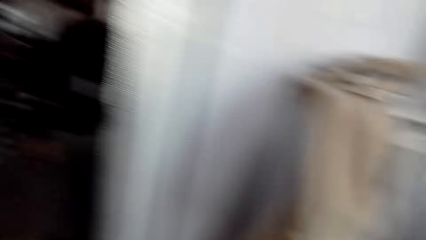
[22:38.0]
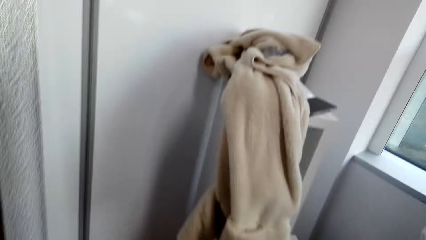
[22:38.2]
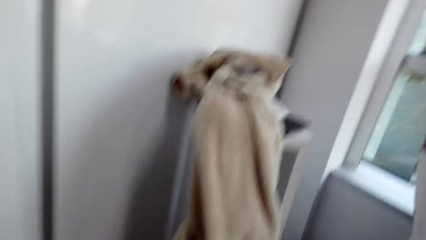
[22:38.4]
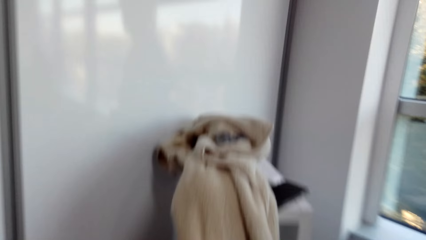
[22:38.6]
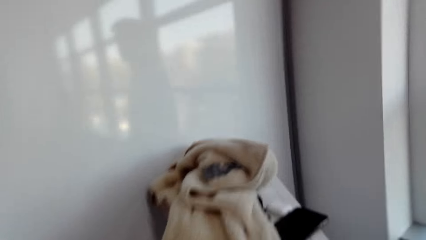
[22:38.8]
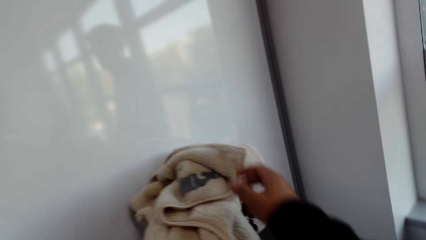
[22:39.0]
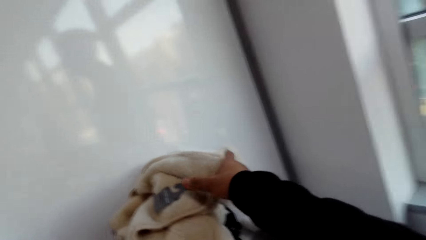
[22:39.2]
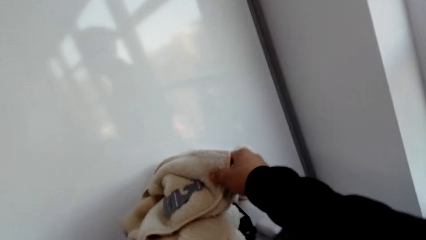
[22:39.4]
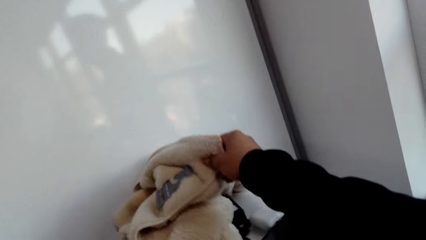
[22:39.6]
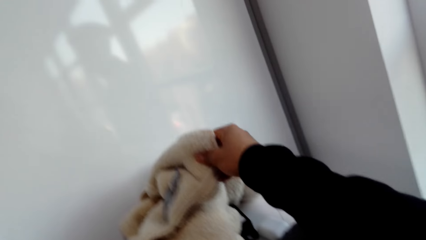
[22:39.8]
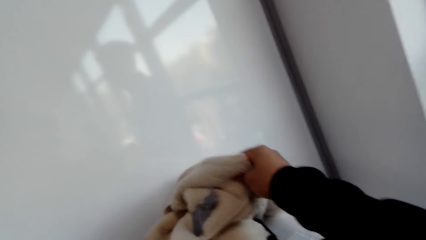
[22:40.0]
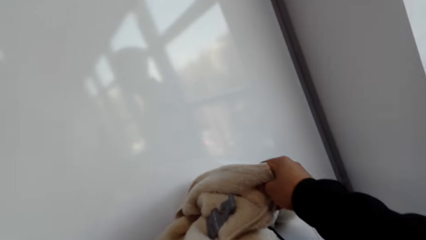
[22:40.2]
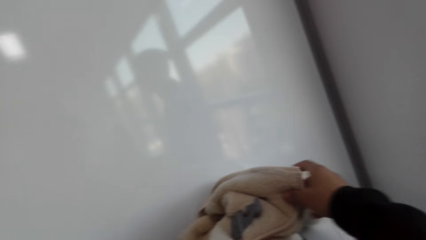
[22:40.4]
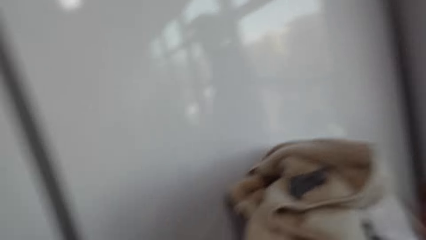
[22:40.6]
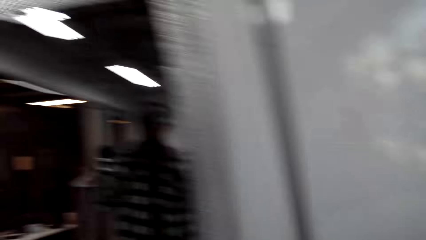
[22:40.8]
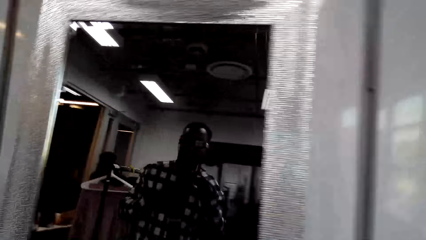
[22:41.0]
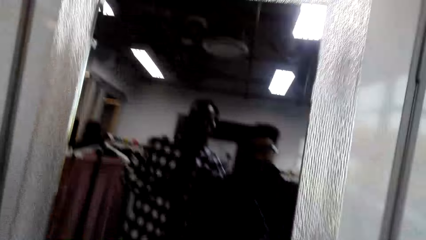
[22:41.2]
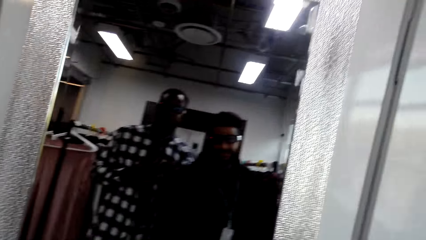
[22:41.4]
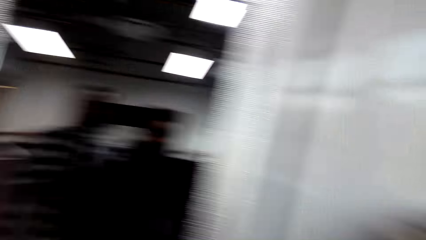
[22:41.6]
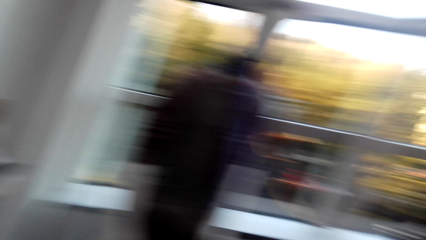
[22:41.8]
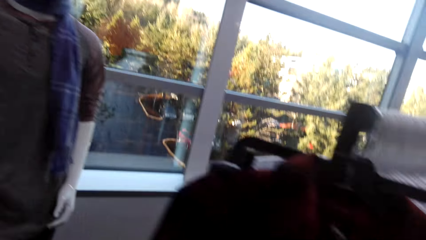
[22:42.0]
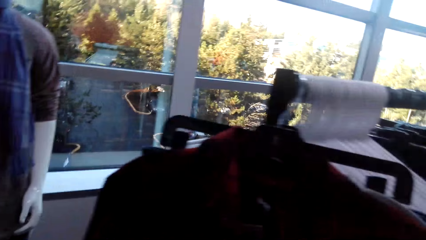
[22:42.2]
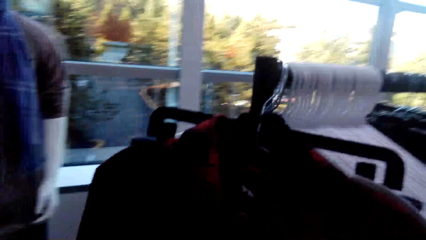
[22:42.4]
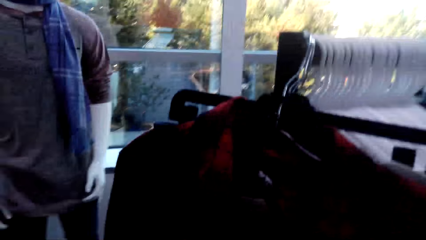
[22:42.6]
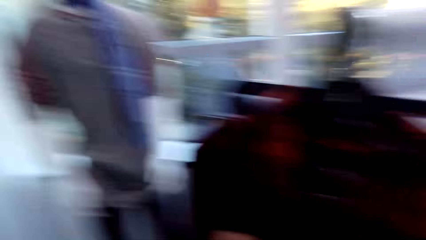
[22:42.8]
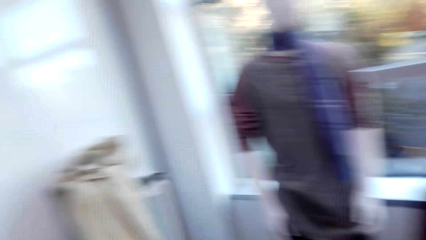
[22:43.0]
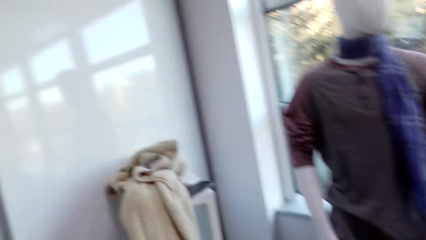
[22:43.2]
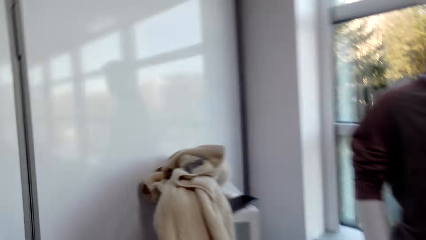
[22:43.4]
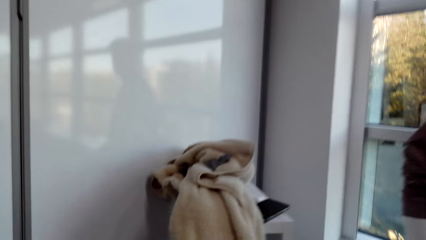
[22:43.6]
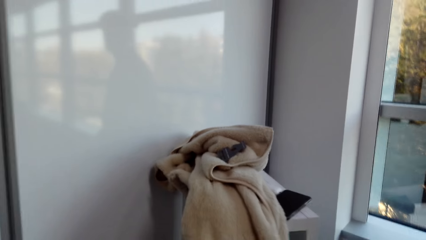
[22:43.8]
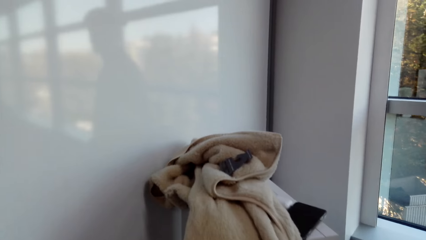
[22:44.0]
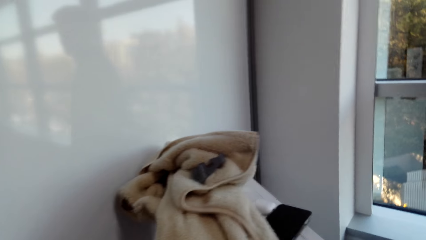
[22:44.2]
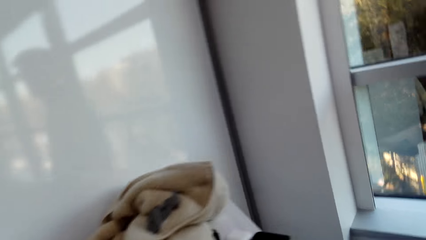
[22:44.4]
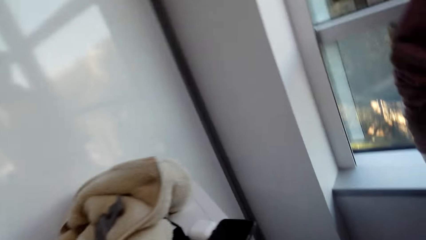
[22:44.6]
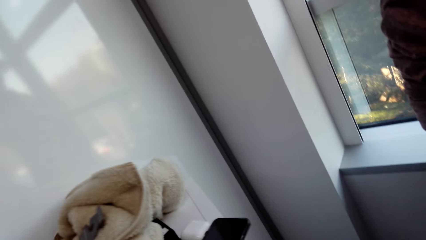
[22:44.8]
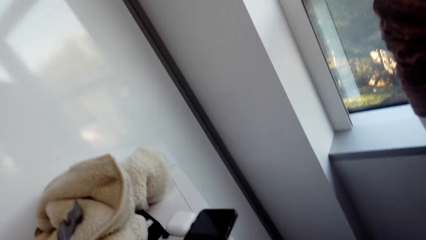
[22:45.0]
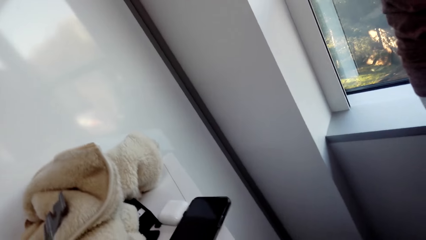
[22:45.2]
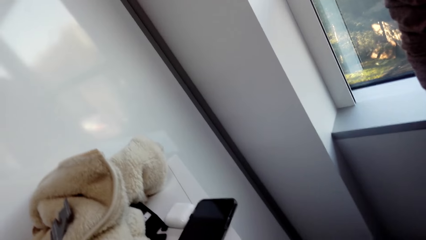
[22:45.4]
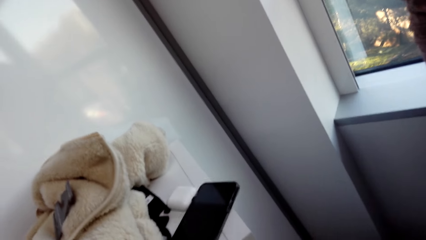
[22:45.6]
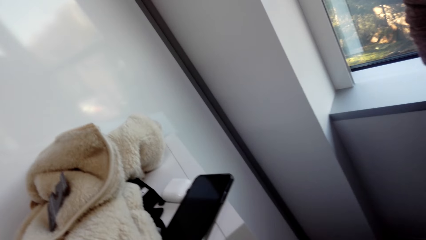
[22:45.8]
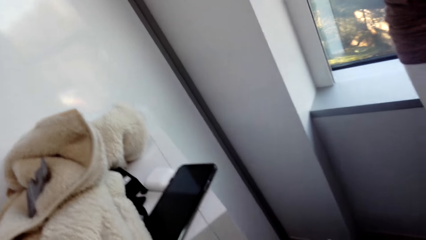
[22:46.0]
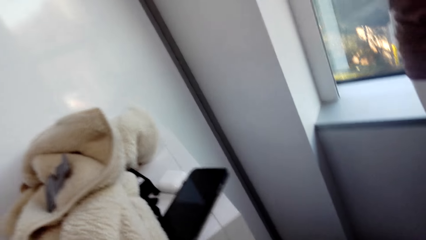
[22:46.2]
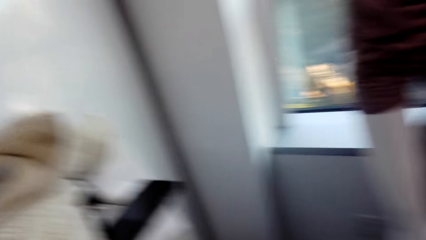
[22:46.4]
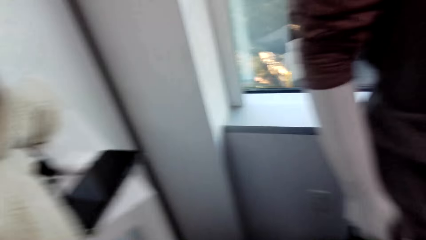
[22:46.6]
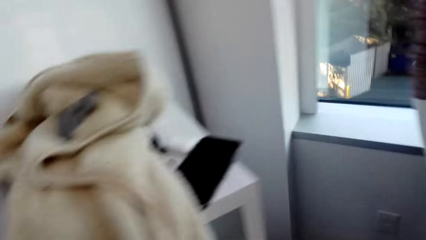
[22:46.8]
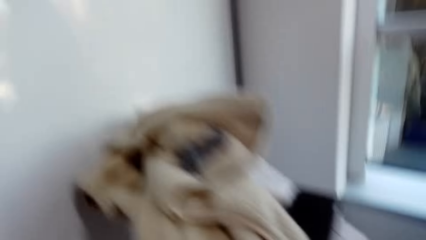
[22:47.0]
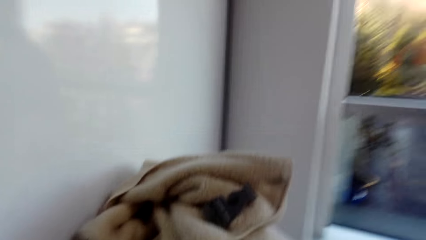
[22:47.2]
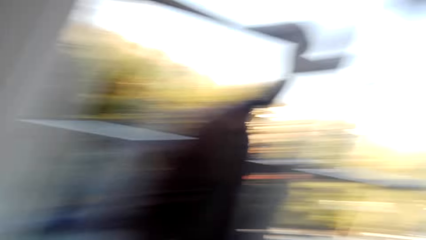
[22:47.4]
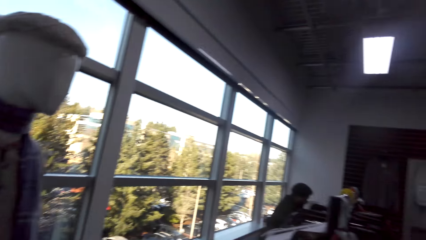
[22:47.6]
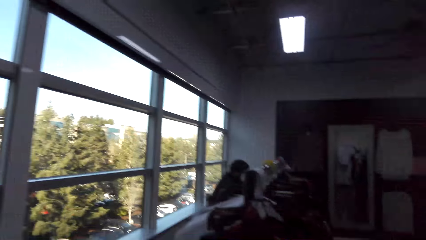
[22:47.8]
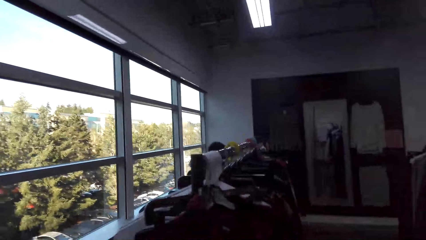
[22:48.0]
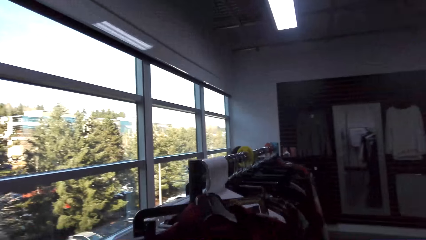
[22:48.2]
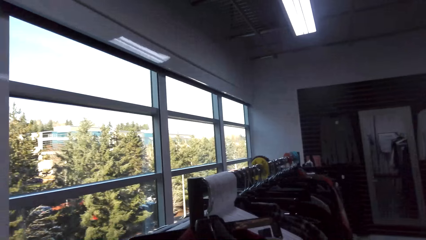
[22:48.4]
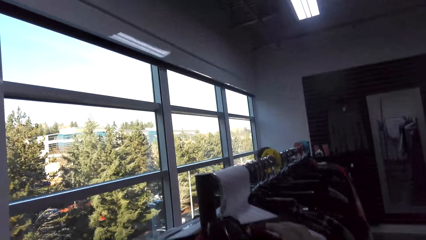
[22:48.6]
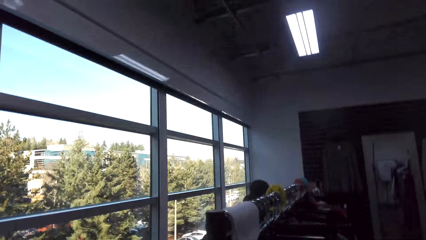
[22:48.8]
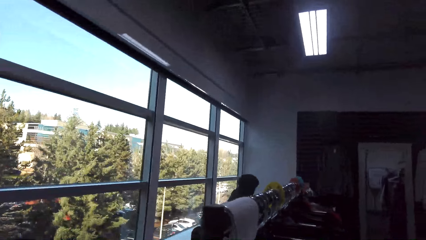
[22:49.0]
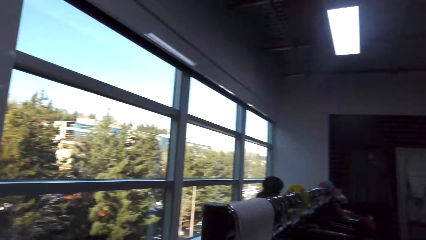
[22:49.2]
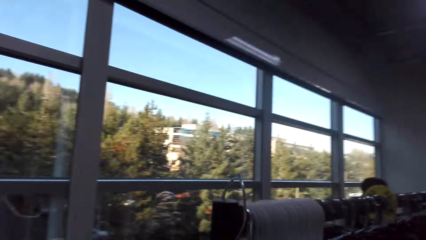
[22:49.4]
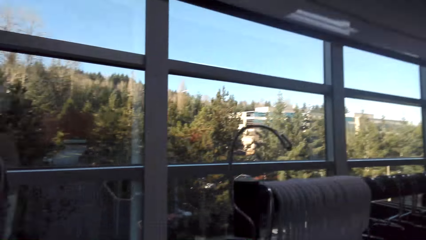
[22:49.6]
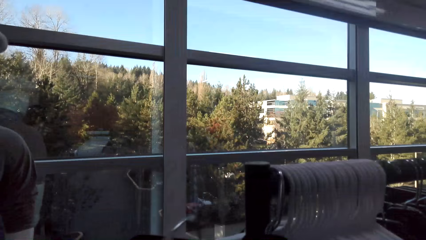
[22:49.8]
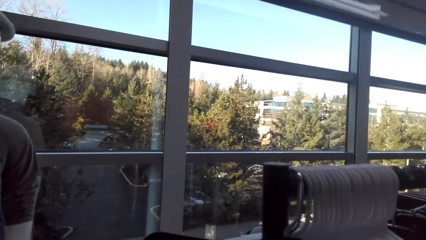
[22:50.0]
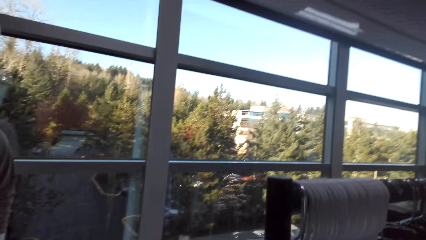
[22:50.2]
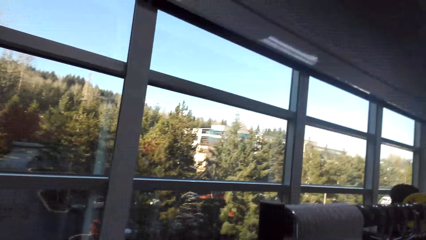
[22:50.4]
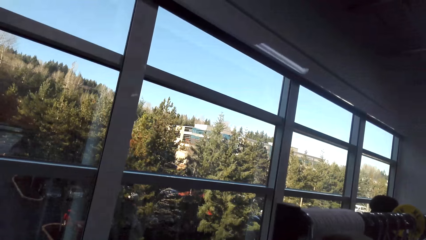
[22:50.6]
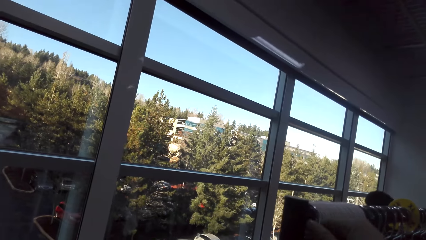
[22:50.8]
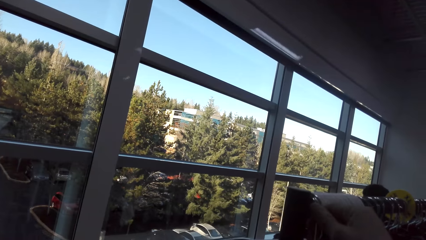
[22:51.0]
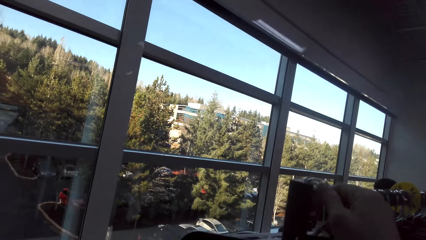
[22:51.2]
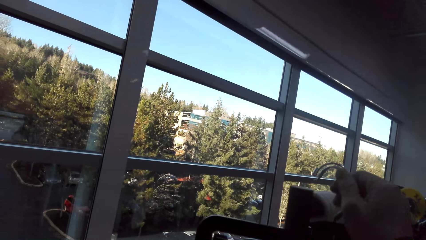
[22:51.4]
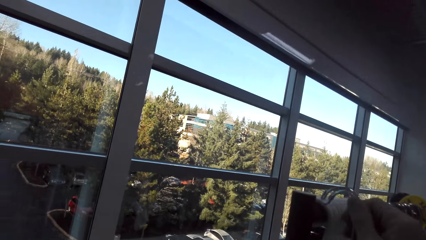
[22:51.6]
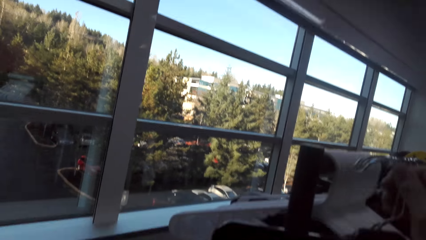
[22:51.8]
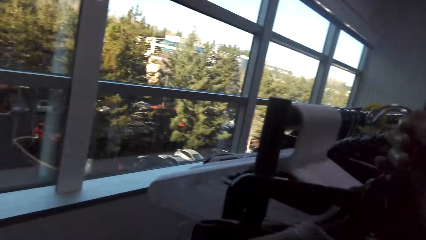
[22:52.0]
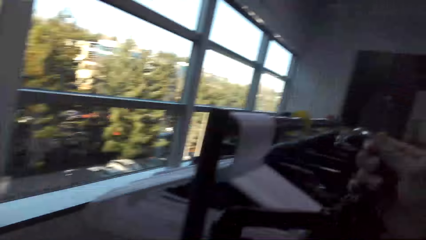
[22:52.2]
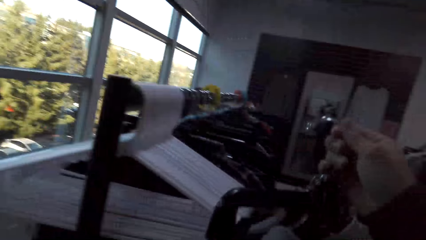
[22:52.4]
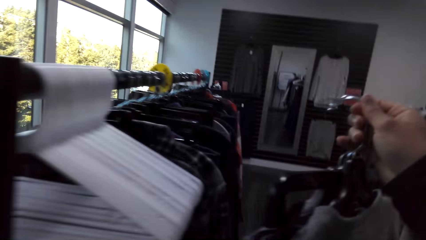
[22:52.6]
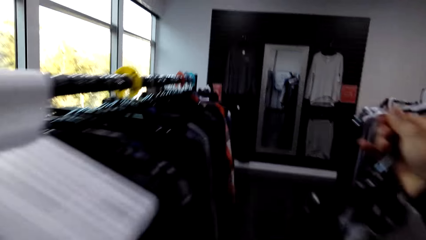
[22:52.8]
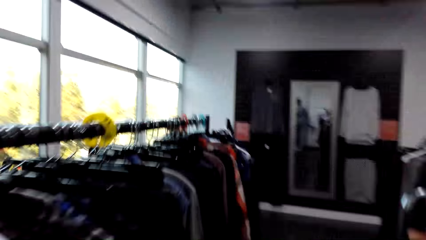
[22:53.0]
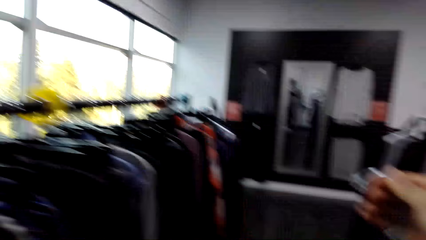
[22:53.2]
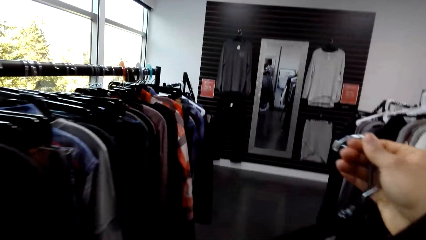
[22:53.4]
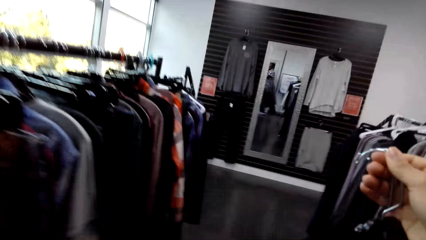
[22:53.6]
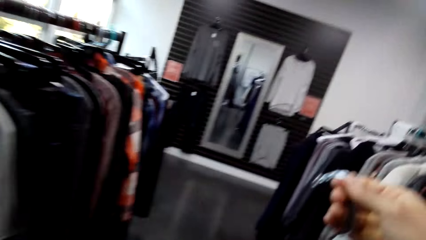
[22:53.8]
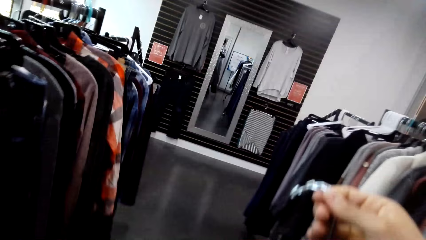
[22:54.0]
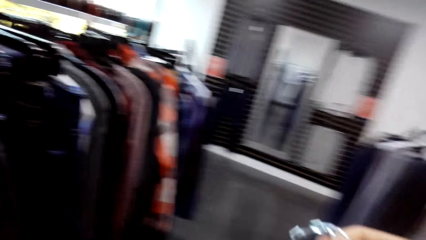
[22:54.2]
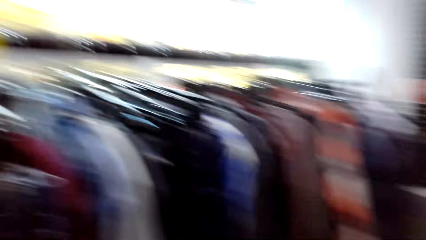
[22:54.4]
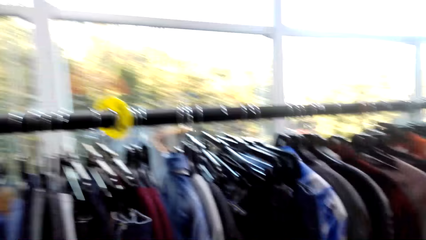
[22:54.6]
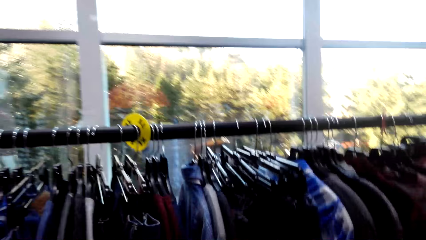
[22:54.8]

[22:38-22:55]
The camera wearer picks up a jacket. A person is at the cloth rack. The camera wearer walks around. The person picks cloth from the rack and walks around.
